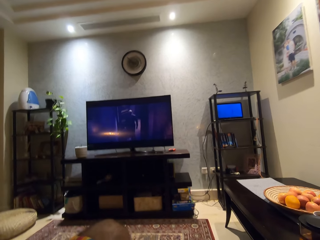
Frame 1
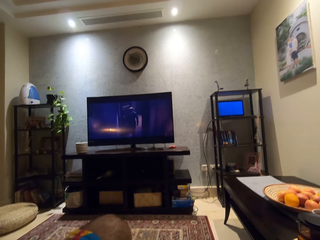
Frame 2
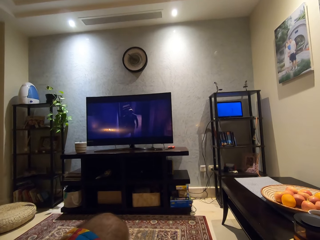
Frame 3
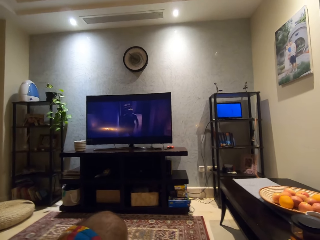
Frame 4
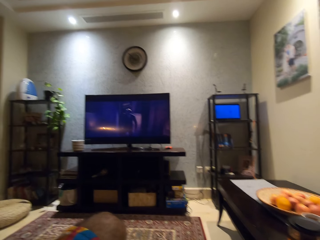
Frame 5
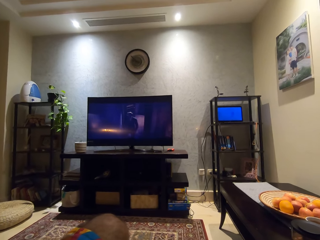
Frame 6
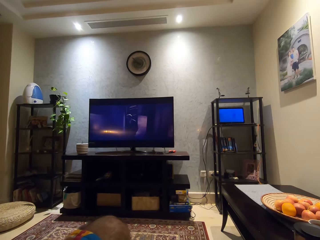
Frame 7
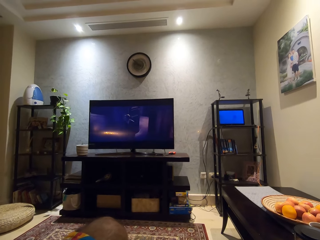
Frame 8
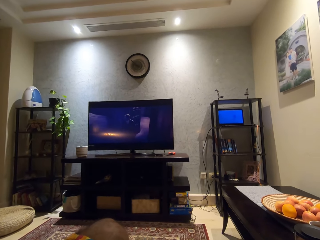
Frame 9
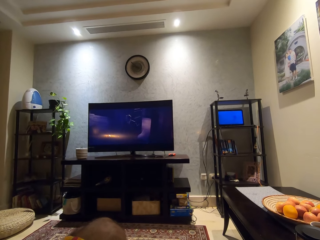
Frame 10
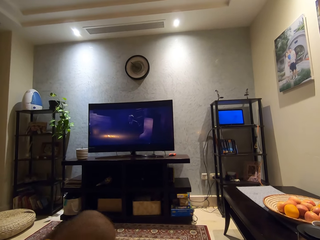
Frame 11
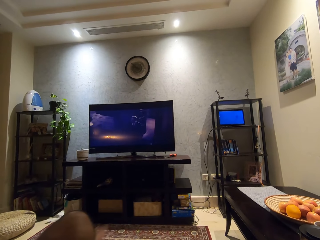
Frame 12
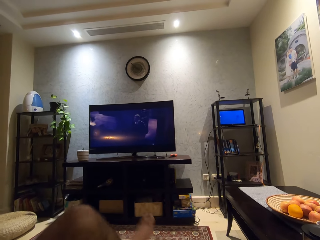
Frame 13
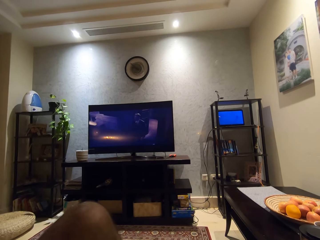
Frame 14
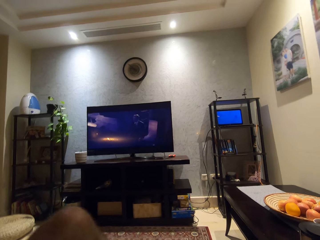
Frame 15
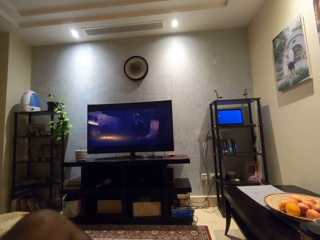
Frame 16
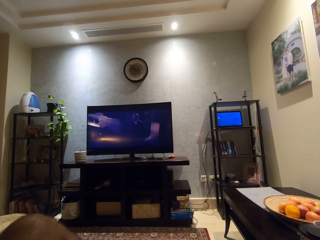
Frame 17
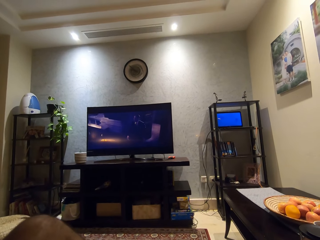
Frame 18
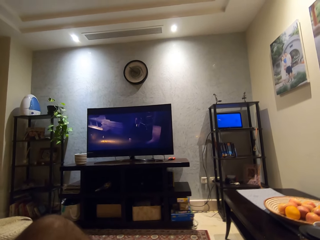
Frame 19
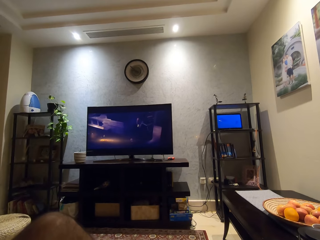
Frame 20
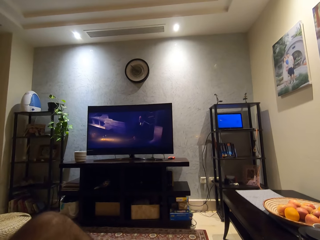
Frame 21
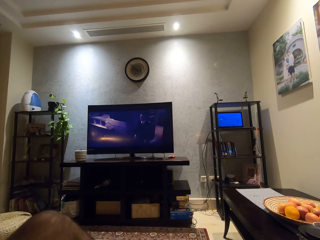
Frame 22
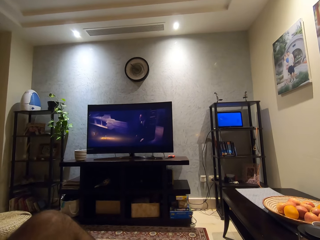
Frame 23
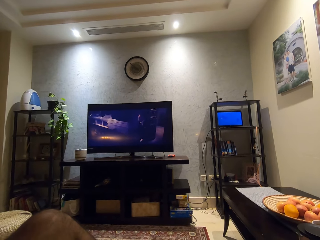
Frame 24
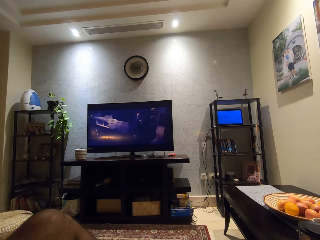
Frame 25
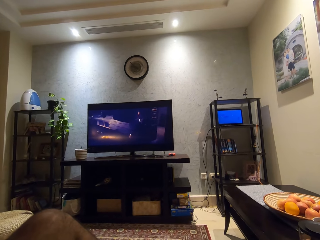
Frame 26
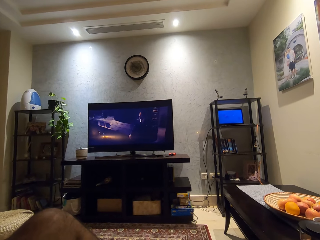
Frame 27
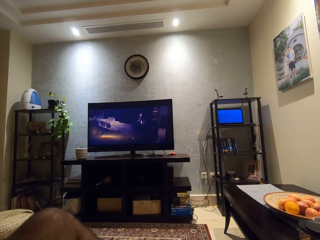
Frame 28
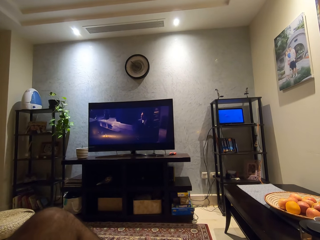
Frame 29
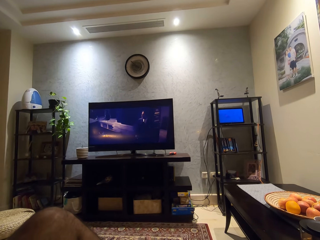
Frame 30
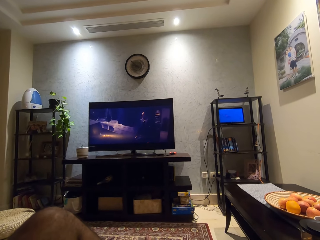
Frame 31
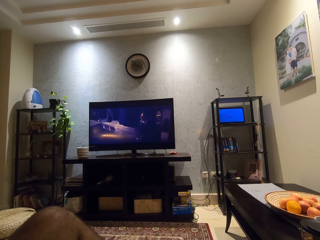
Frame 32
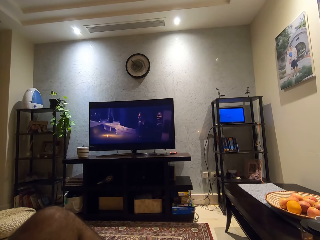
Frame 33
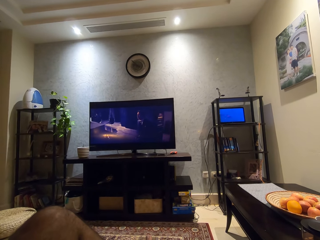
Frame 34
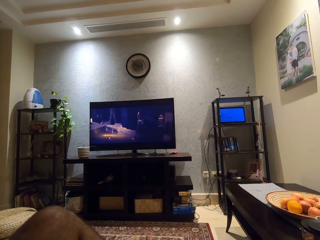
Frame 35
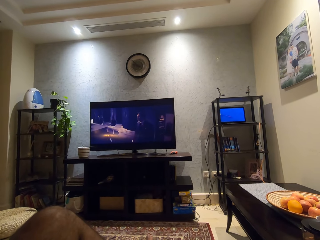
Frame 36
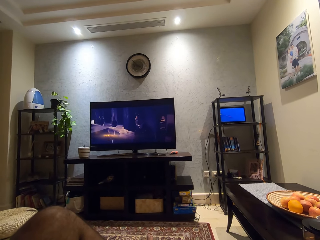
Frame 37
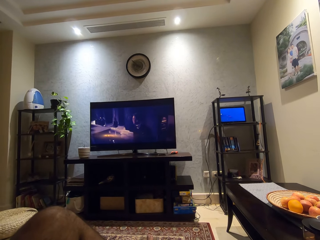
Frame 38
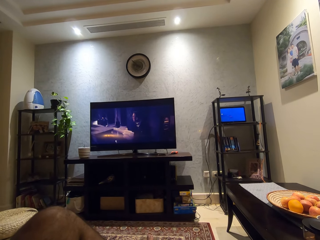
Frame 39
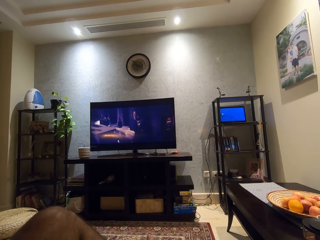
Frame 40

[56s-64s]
The camera wearer adjusts his left leg.

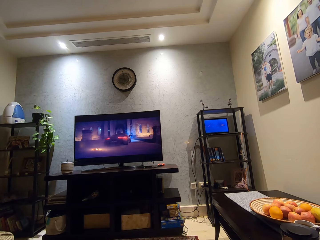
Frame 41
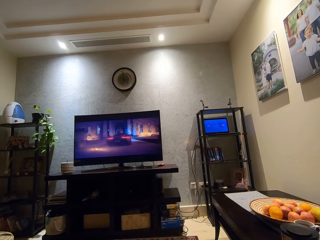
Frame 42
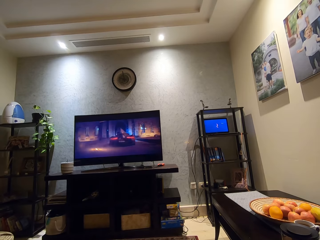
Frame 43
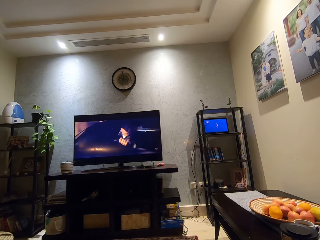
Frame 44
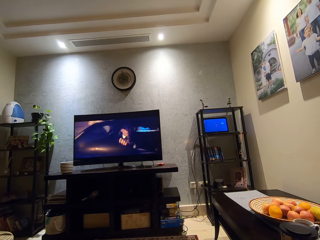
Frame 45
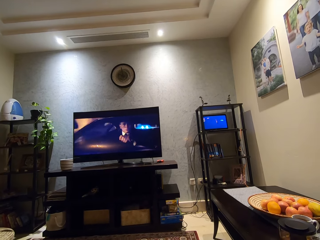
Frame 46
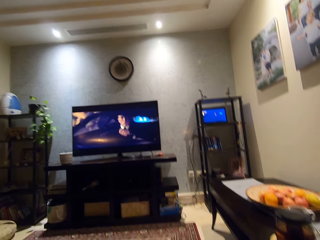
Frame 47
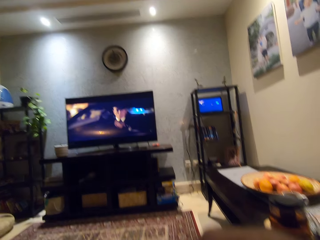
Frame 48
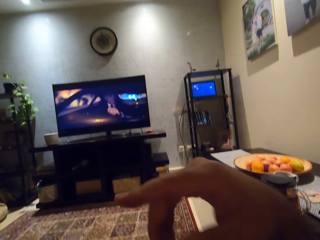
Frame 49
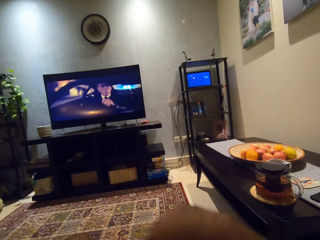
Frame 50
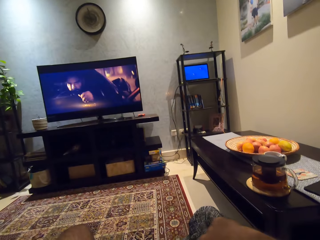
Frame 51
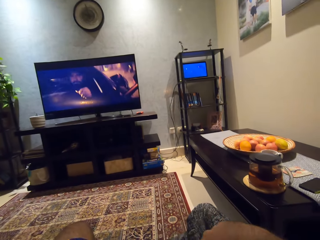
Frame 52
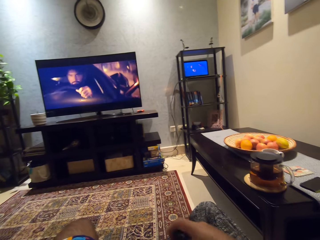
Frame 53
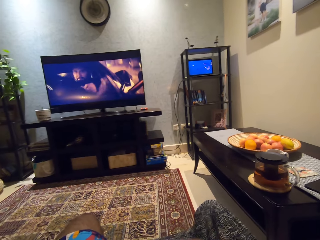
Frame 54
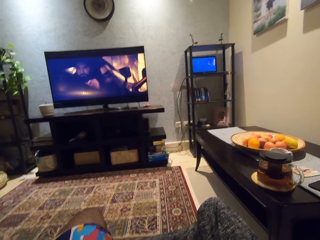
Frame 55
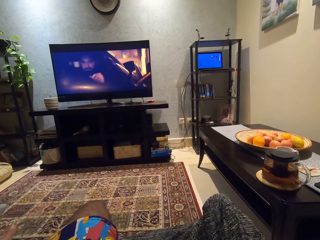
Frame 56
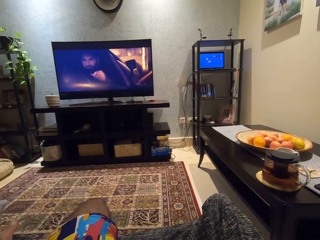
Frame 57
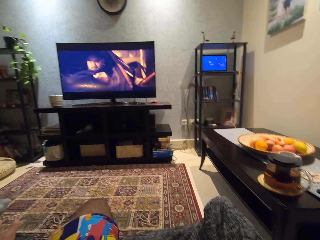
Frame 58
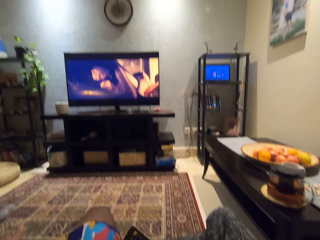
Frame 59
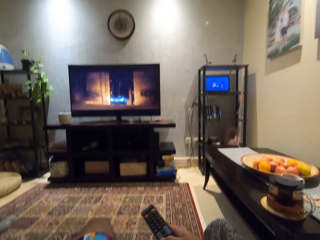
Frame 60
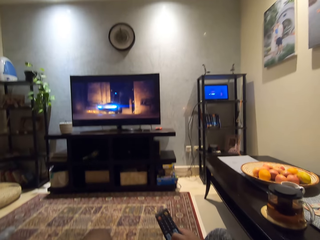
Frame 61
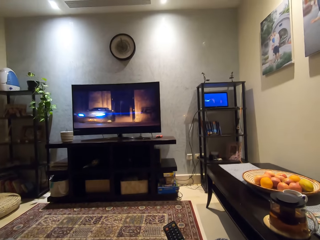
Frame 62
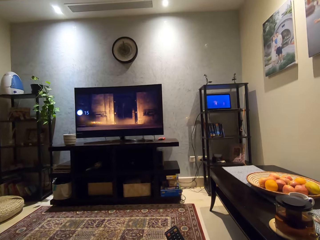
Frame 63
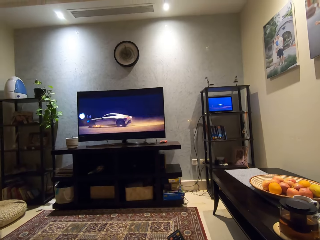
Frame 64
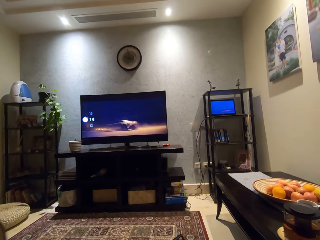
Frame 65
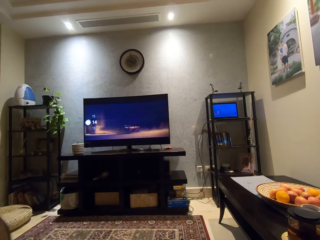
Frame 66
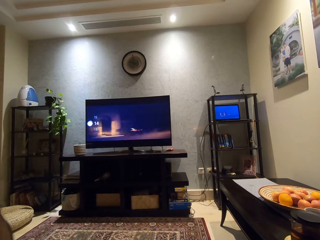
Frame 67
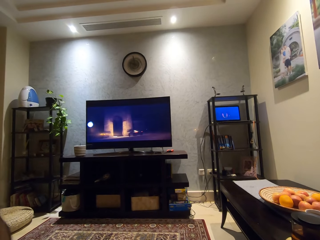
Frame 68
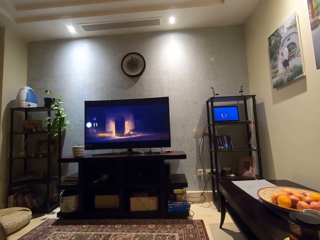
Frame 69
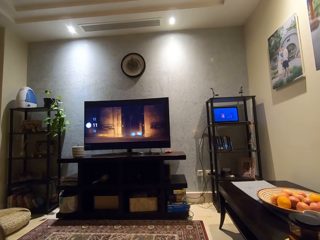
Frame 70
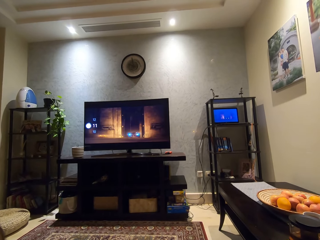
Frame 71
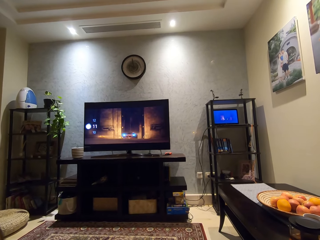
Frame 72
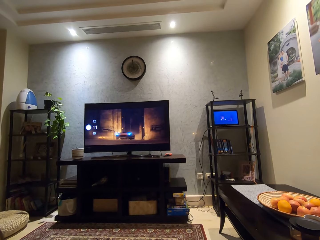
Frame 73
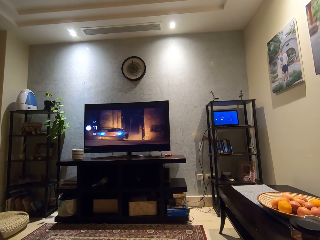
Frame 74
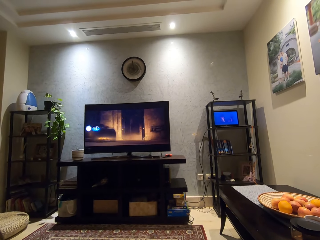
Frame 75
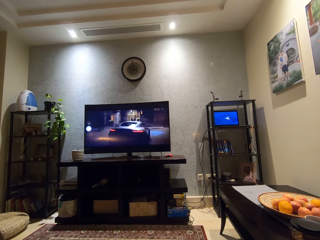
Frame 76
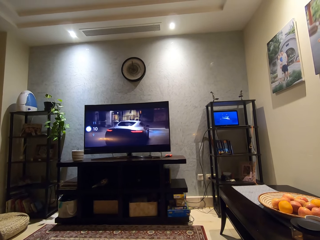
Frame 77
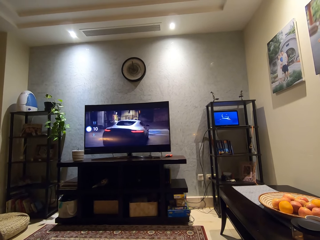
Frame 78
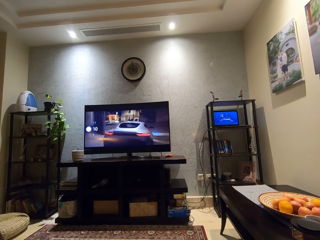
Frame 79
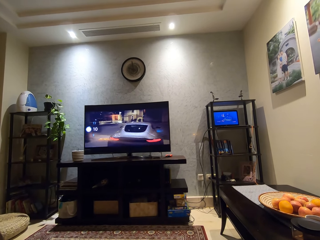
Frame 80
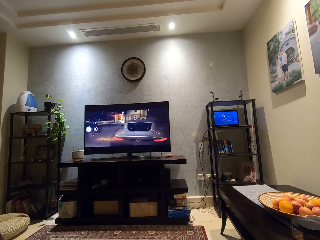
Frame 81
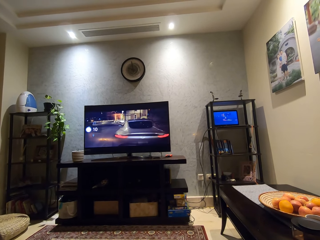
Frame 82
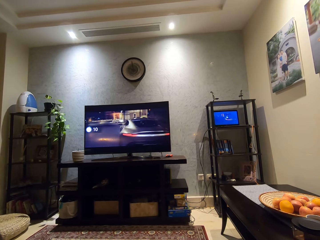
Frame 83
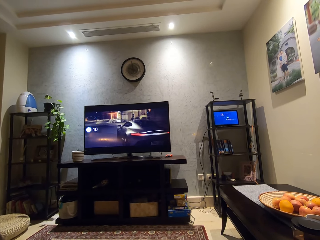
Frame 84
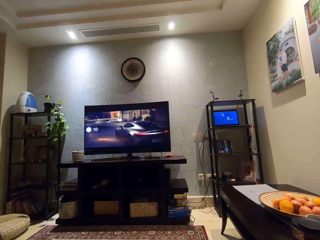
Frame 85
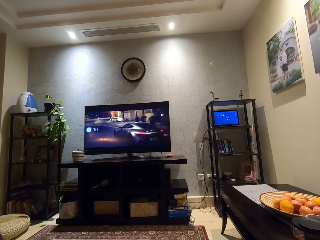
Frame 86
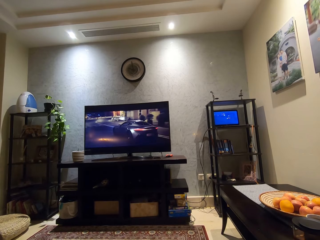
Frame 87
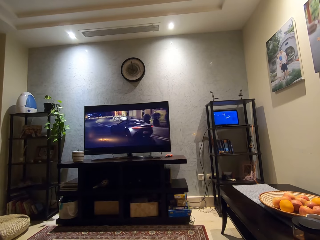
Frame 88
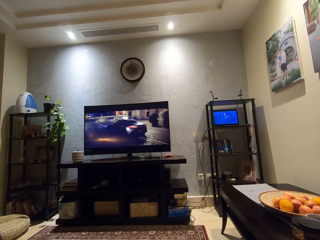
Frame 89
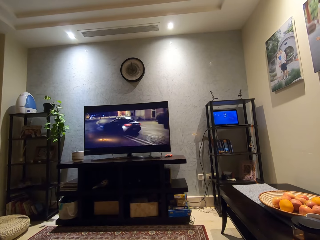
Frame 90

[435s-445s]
The camera wearer lowers his right hand. He picks up a remote control with his right hand. He holds the remote control. He operates the remote control. He watches television.

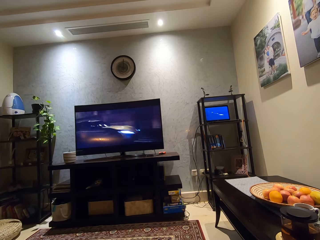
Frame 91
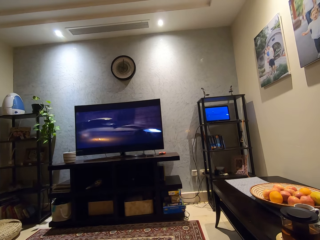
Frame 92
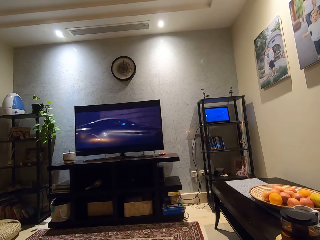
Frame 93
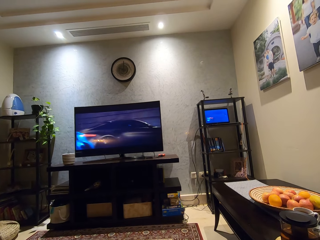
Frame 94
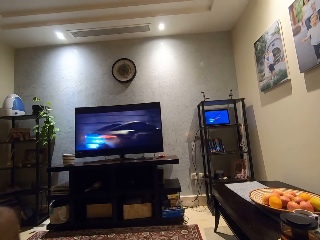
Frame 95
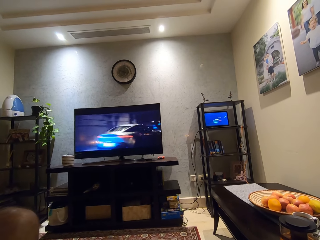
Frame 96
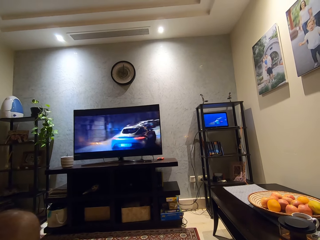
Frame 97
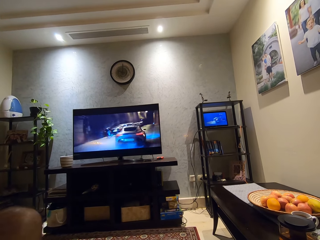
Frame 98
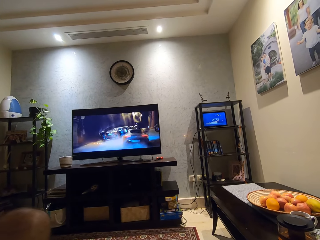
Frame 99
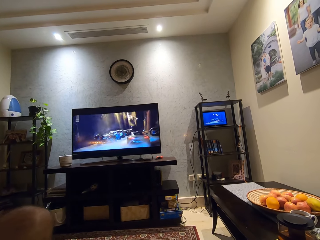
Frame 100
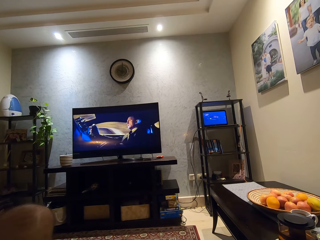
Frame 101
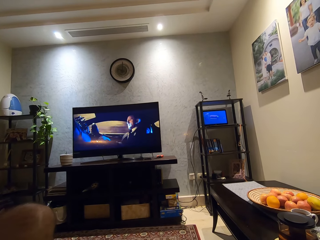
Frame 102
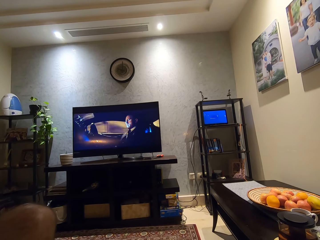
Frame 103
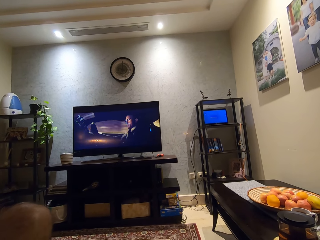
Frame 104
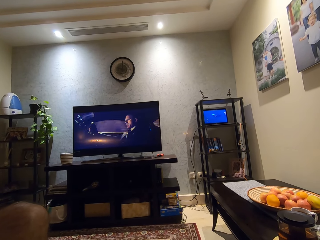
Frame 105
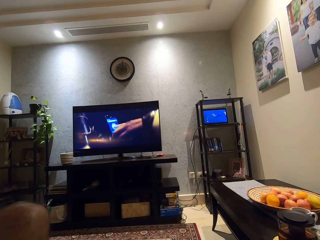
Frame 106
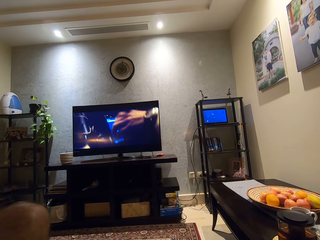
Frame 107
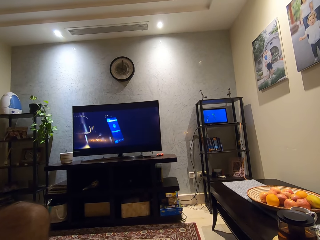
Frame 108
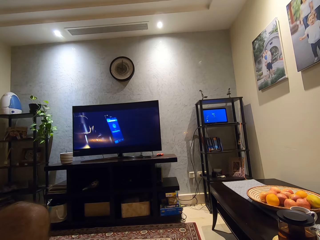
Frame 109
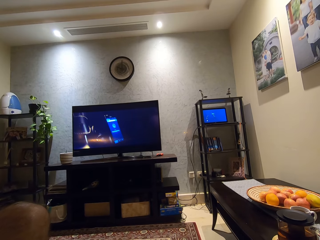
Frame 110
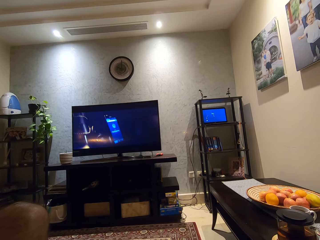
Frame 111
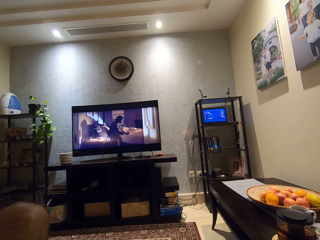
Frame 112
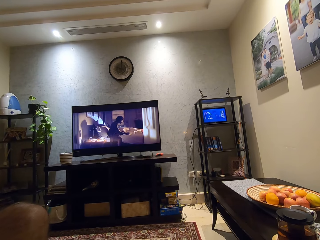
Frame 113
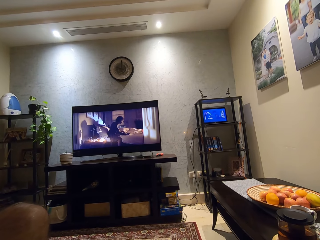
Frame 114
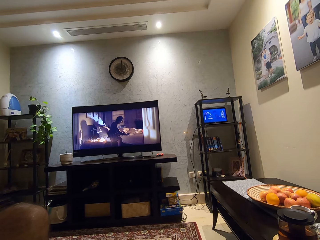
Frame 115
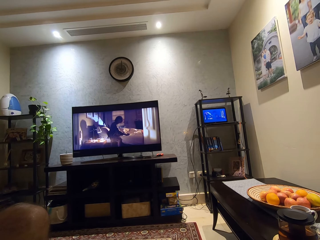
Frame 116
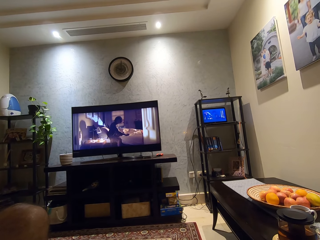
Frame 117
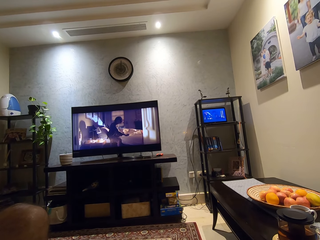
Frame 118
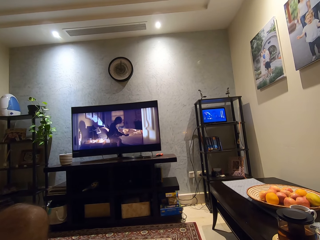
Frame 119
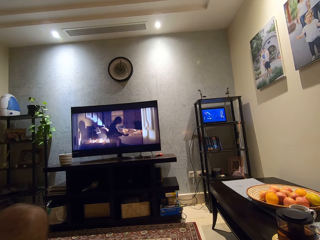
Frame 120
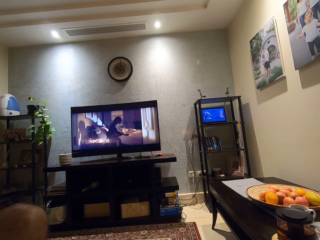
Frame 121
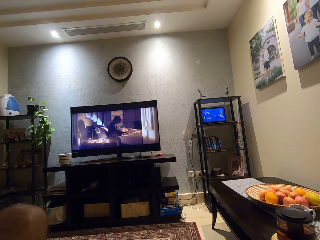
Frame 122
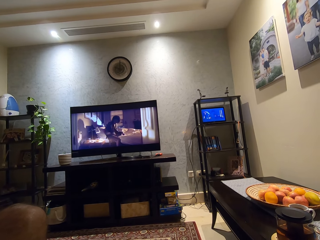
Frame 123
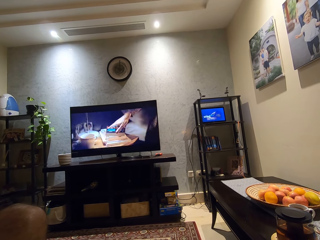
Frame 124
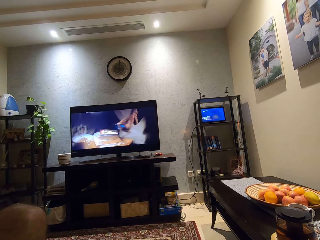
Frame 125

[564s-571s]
The camera wearer moves his left leg.
